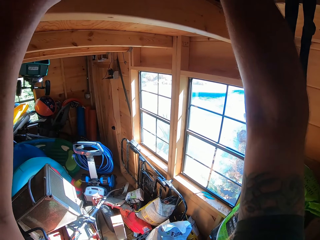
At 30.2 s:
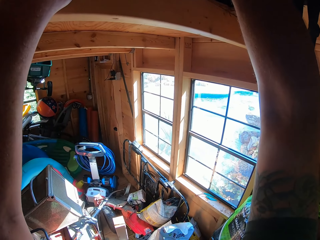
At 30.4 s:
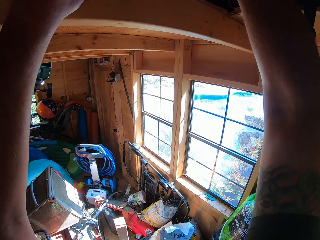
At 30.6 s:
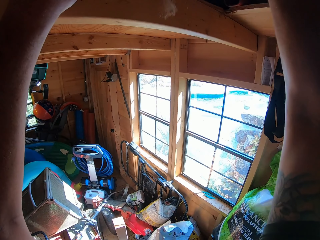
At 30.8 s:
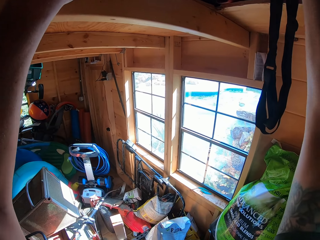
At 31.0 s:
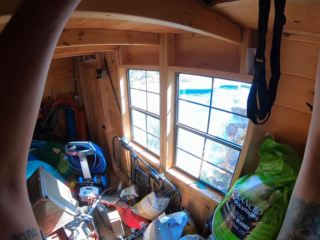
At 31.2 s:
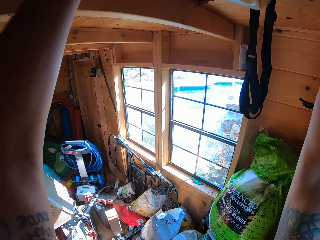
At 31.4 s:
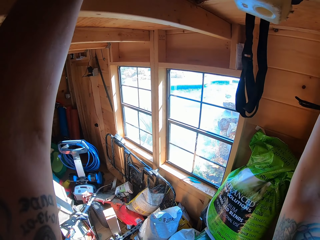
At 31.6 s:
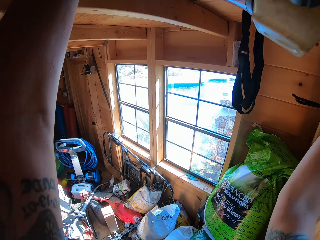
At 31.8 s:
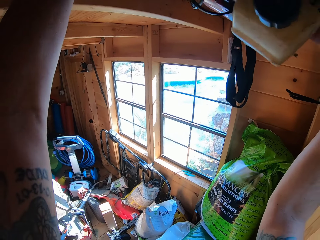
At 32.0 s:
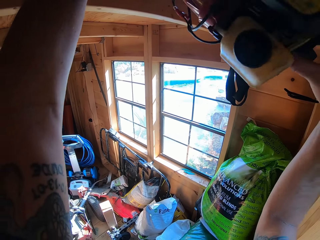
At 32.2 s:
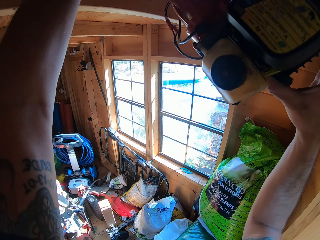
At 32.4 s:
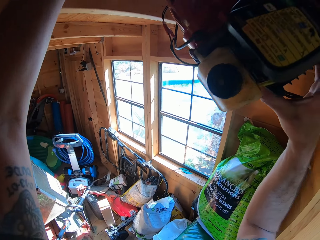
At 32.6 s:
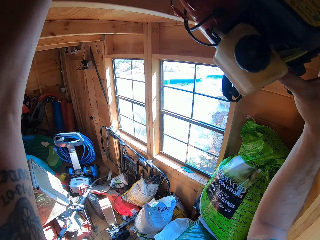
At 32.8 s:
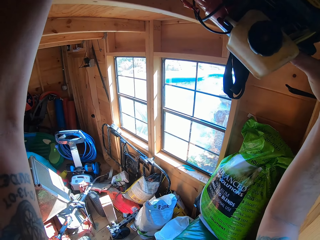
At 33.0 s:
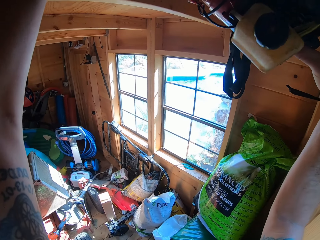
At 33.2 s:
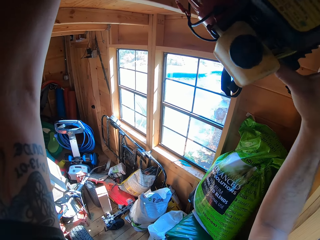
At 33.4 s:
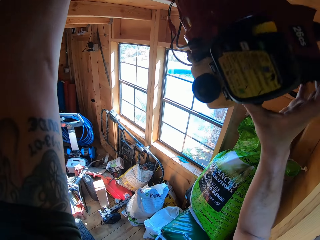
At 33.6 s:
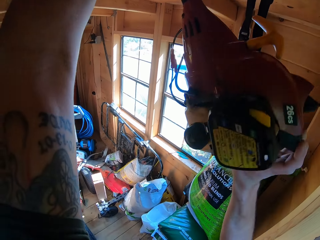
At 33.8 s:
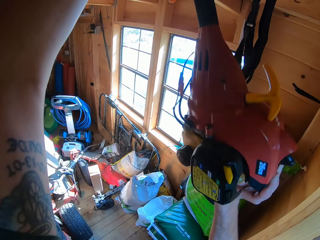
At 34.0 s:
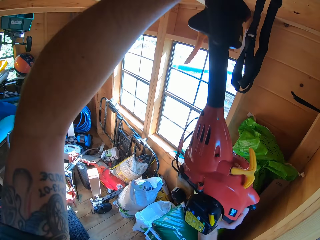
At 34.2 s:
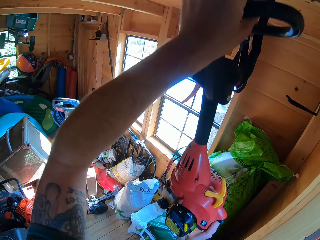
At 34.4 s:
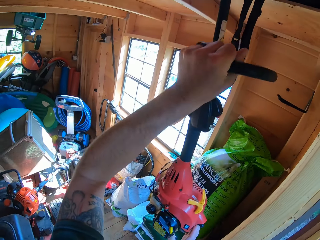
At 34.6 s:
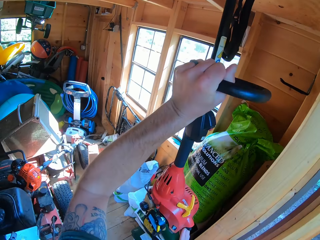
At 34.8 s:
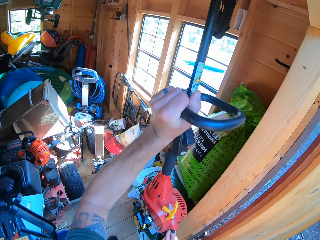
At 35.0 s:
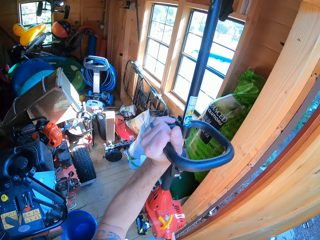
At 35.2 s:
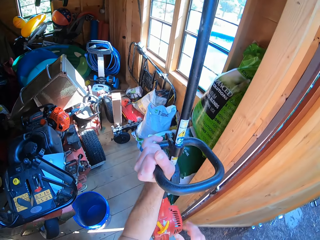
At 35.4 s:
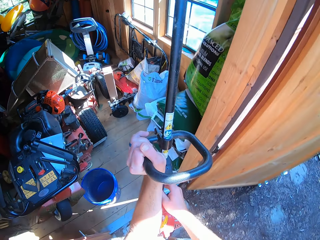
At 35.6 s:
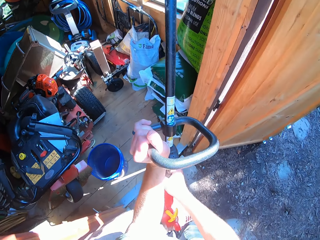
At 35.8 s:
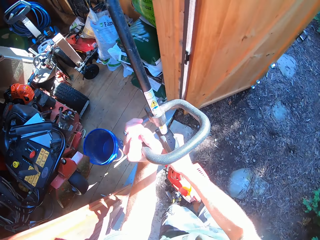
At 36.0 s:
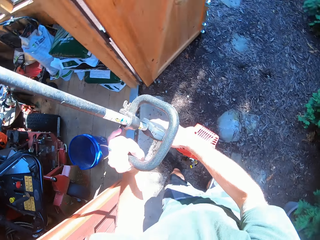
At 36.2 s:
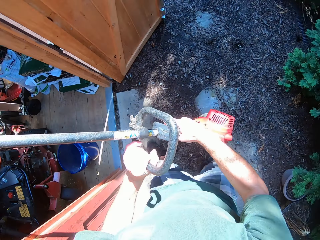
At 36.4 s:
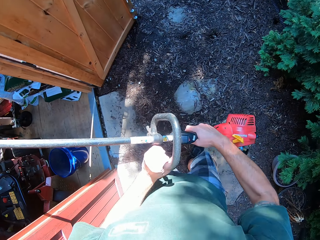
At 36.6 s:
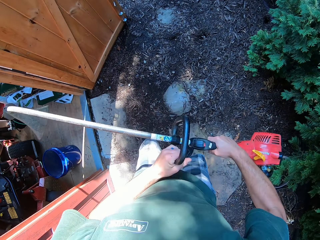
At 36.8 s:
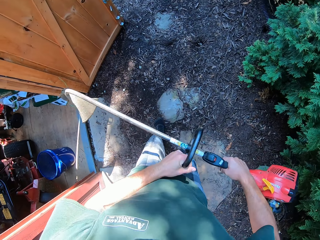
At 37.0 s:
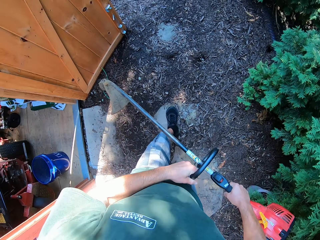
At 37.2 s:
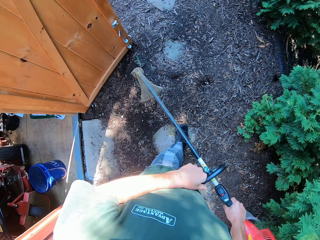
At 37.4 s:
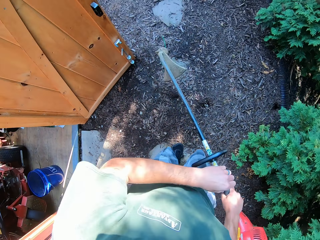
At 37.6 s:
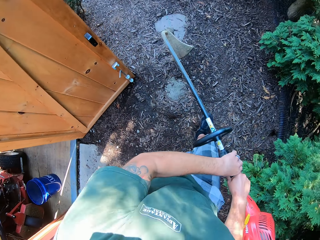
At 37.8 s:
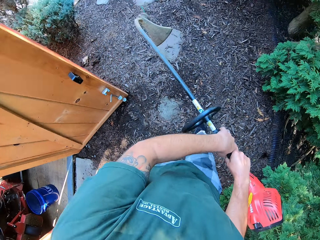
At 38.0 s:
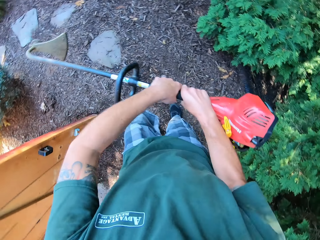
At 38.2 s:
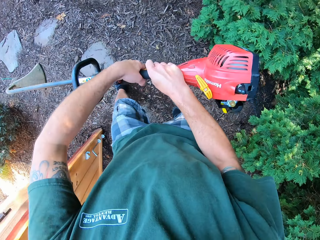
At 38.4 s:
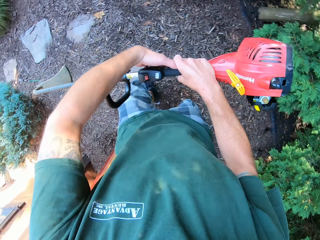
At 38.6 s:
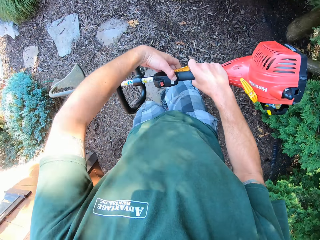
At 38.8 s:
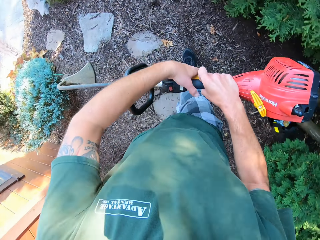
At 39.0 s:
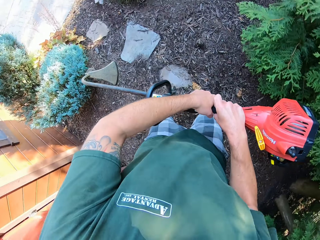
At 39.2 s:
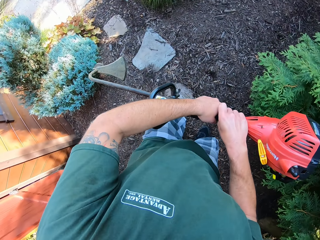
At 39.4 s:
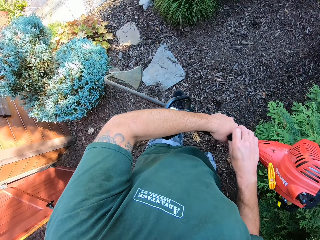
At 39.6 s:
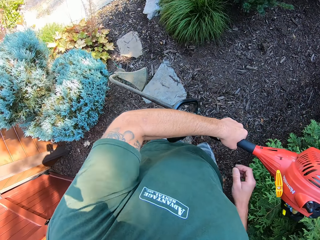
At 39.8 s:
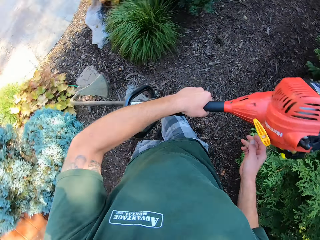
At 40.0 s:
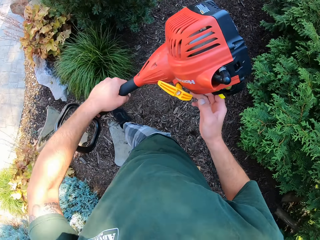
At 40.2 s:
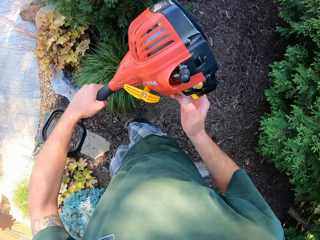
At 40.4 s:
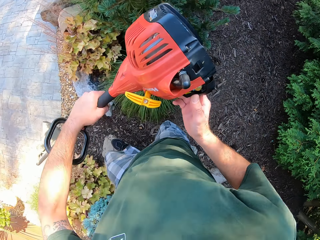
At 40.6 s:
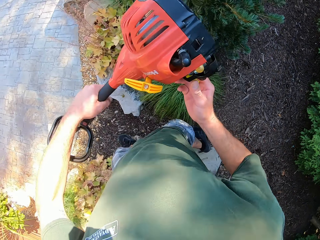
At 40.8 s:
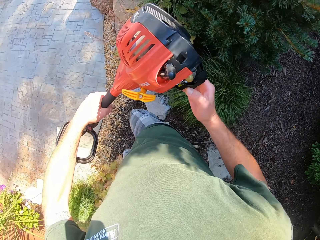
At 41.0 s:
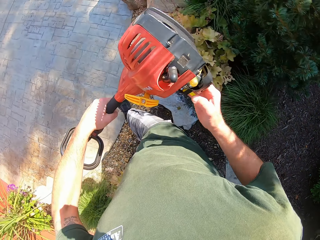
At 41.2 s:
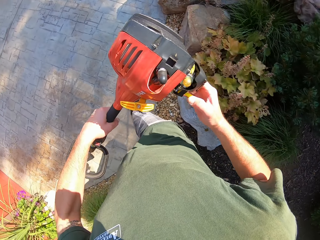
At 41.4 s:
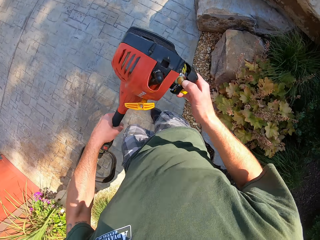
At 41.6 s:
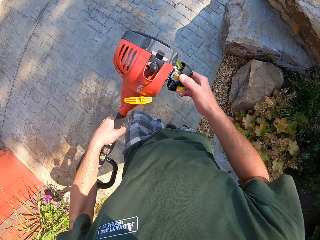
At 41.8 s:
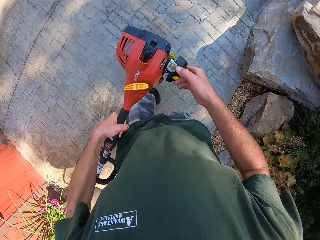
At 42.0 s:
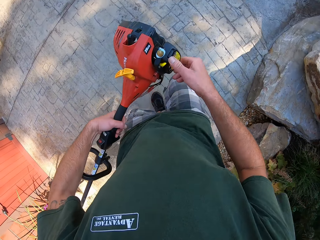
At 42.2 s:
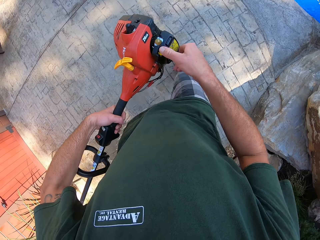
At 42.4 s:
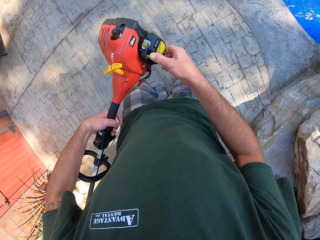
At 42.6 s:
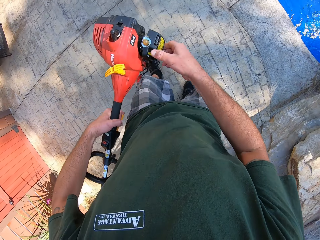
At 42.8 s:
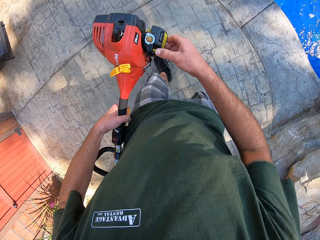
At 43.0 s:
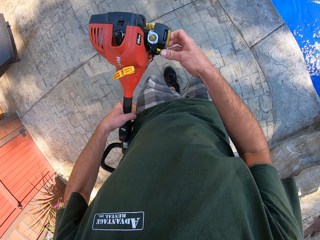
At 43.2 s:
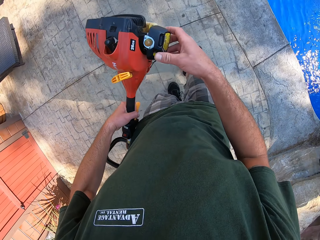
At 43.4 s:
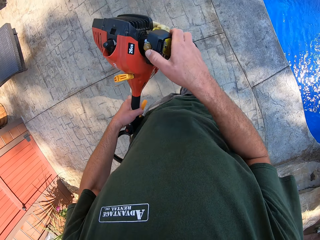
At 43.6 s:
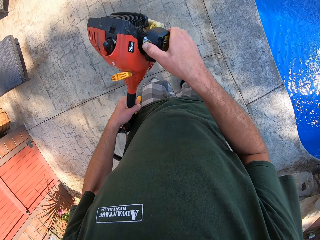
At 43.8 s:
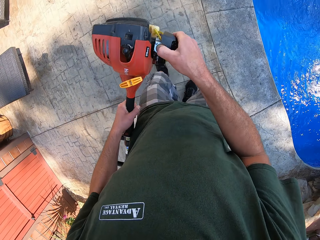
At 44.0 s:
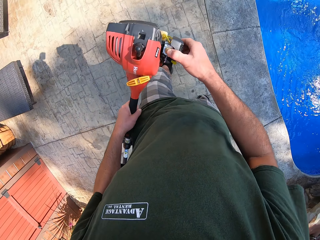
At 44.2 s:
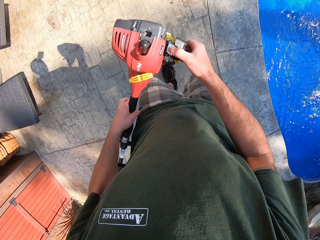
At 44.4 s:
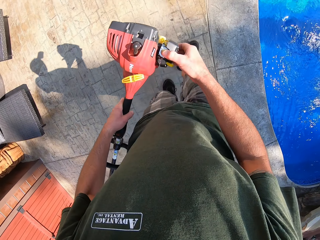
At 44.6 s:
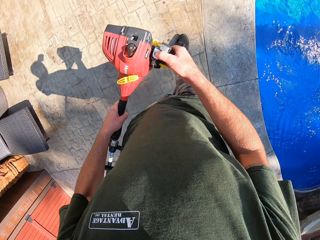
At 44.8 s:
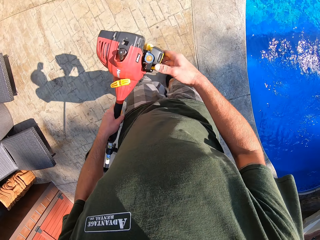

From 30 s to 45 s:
The camera wearer brings down a lawn edge cutter or grass trimmer from a shelf in the store with his two hands. He raises both hands. He picks up the grass trimmer. He holds the grass trimmer. He walks in the garden. He walks out of the store with the lawn edge cutter in his hands. He touches the grass trimmer with the right hand.

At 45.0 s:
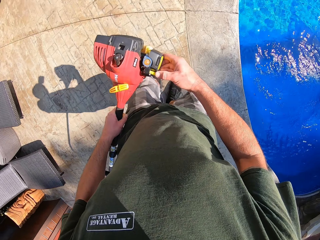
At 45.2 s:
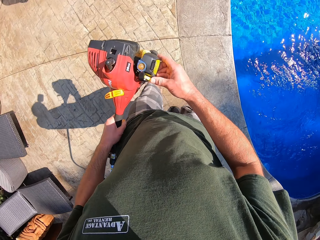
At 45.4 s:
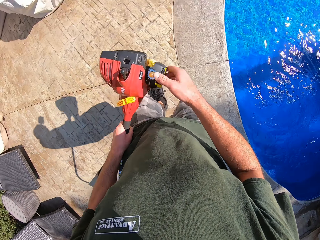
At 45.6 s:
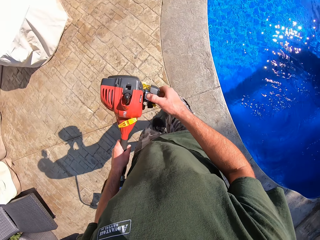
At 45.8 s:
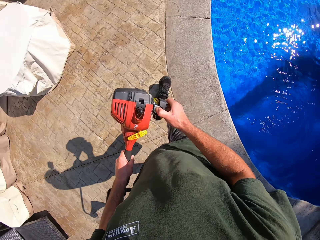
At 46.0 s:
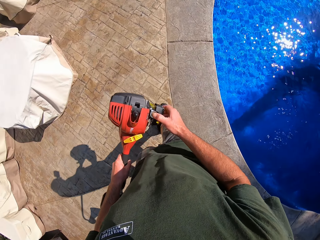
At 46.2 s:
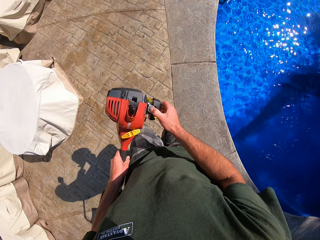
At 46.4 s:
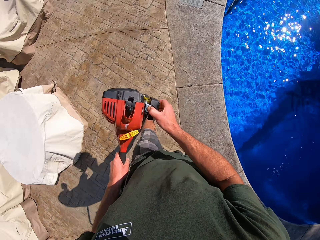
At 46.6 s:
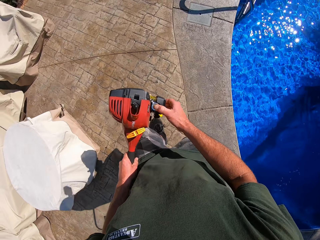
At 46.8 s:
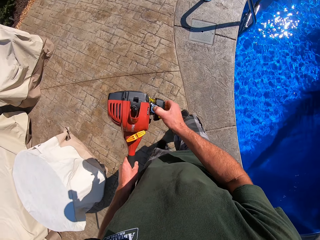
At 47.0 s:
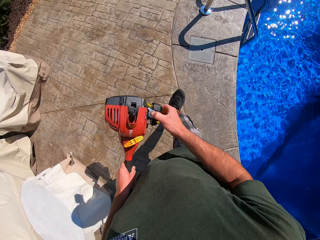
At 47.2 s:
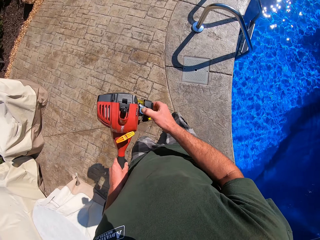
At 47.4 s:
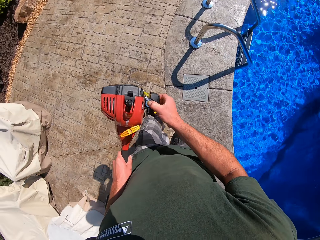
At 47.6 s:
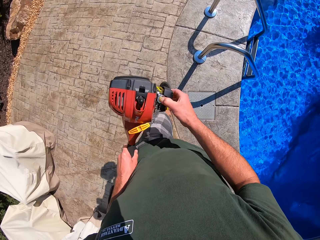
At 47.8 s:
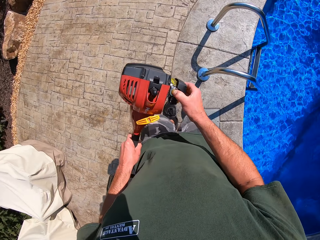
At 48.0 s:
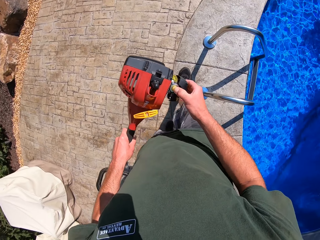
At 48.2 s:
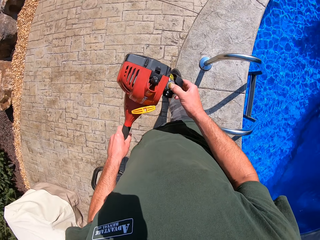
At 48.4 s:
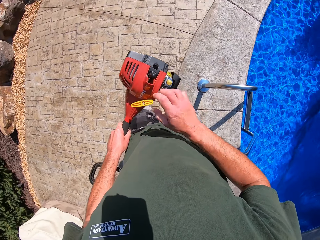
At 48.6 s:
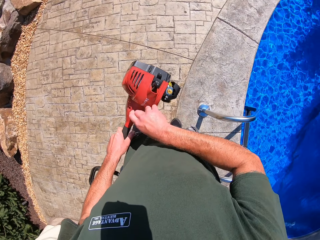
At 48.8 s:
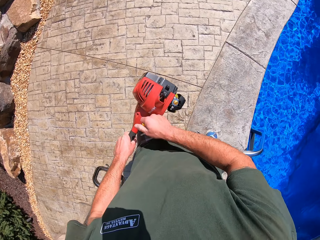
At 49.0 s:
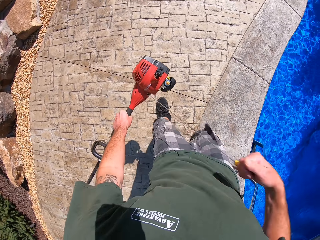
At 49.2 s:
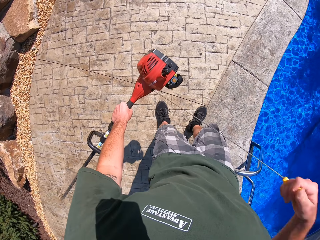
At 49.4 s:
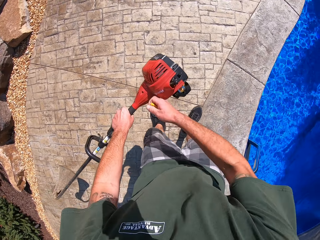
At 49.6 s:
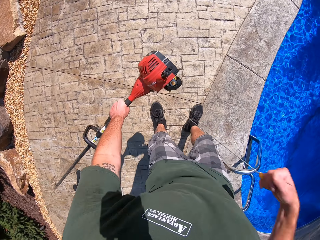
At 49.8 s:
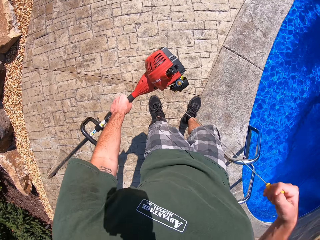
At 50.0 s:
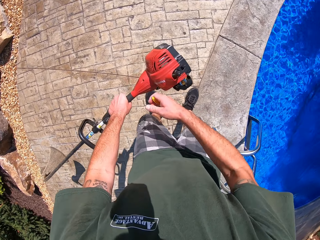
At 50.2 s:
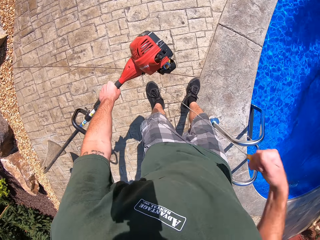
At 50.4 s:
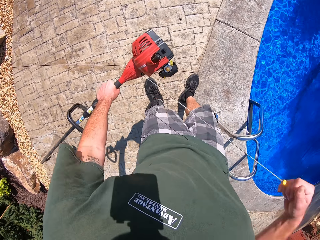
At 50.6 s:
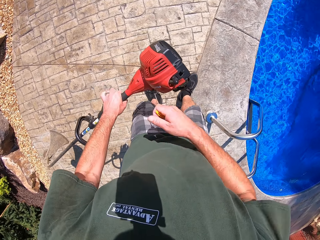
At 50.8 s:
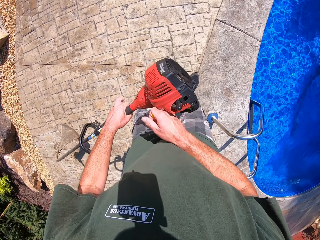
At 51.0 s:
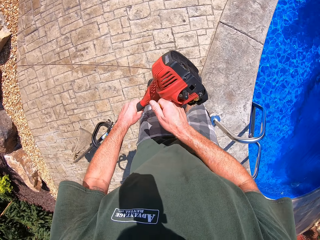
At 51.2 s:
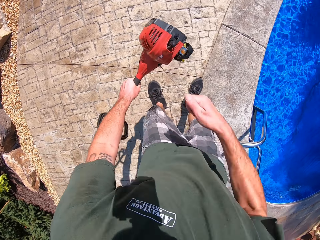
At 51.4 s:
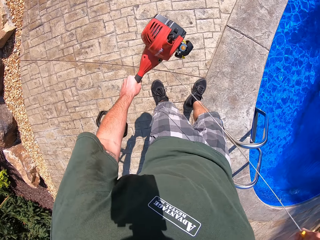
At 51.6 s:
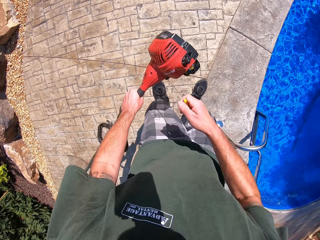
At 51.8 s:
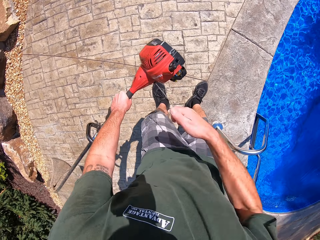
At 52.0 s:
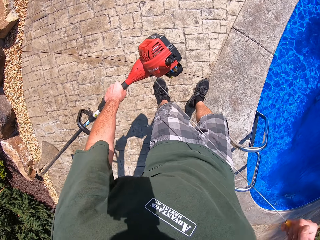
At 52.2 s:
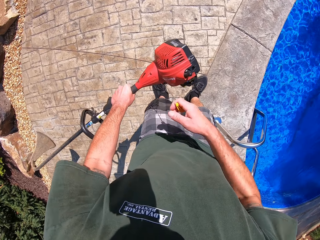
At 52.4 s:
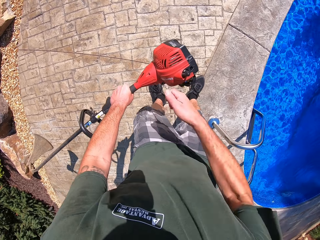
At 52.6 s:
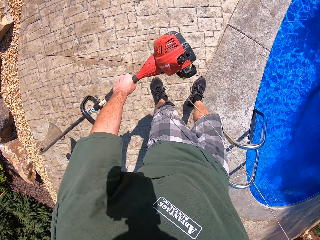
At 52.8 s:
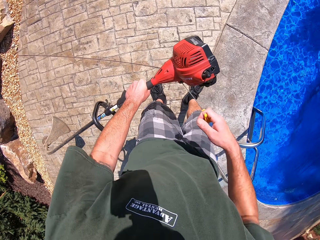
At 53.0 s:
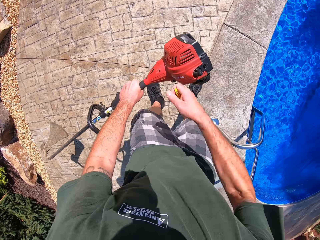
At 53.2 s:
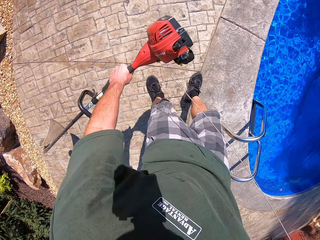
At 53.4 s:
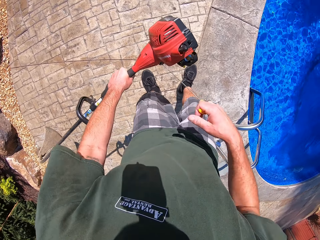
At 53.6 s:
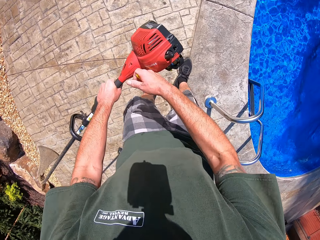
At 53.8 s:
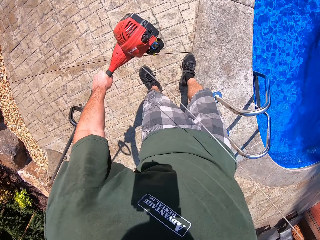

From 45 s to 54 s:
The camera wearer presses the button on the lawn edge cutter with his right hand. He pulls the rope to the lawn edge cutter with his right hand.
